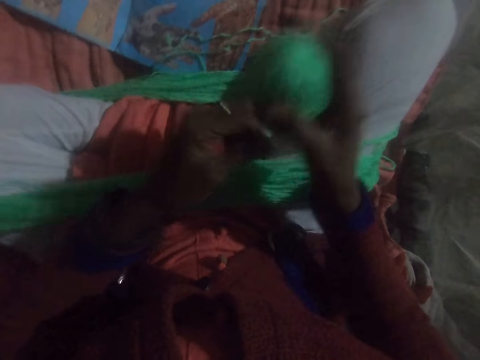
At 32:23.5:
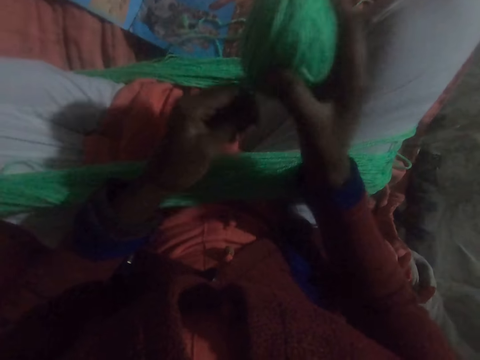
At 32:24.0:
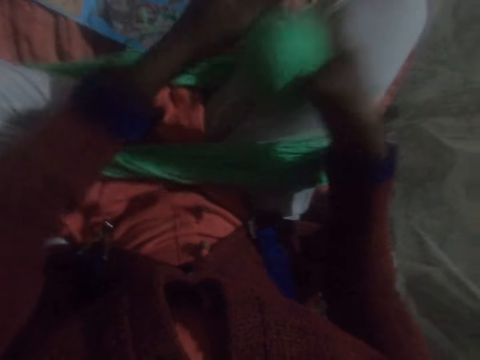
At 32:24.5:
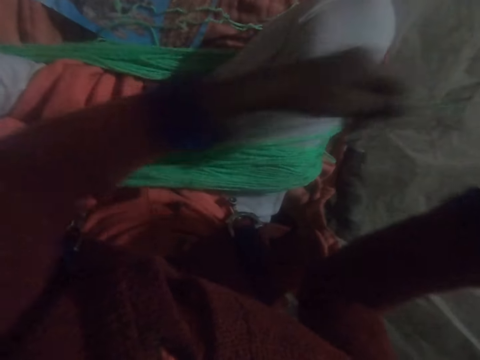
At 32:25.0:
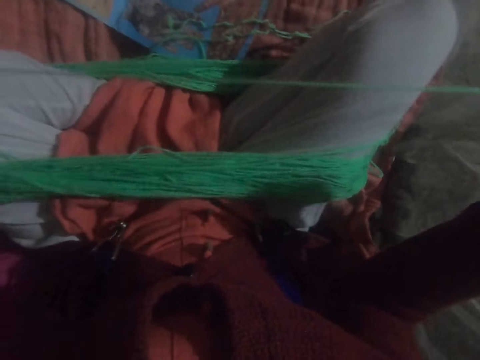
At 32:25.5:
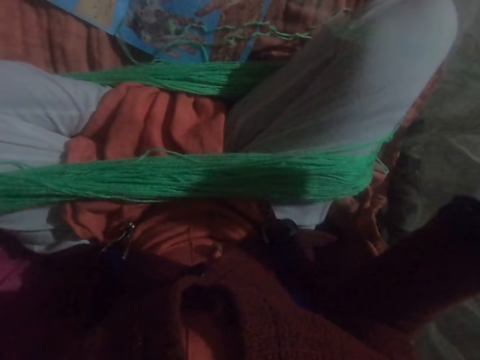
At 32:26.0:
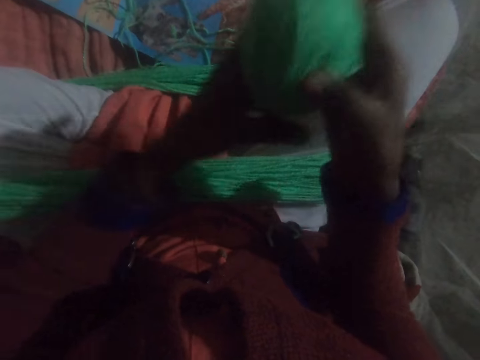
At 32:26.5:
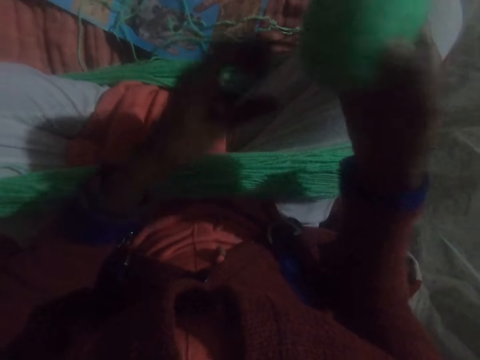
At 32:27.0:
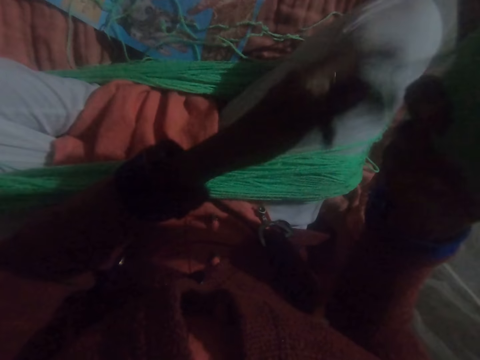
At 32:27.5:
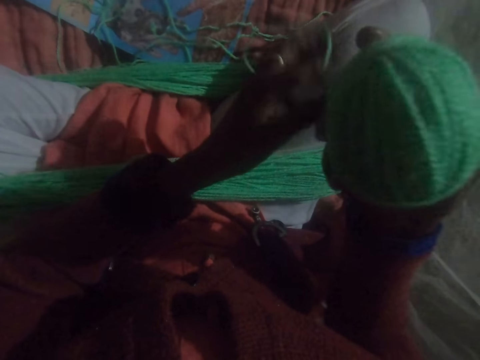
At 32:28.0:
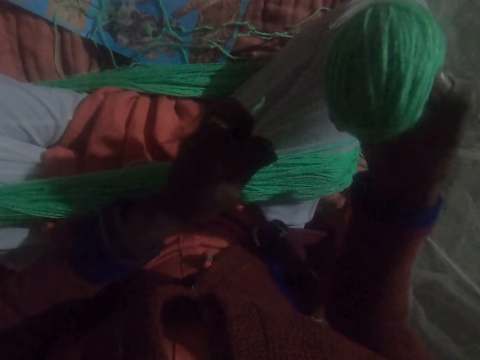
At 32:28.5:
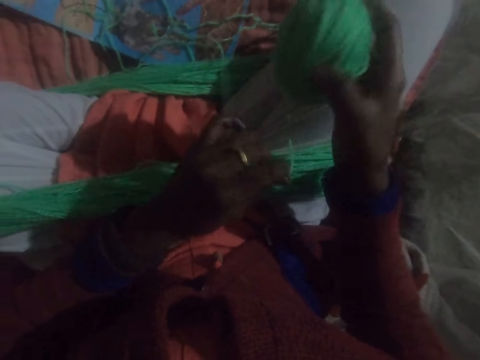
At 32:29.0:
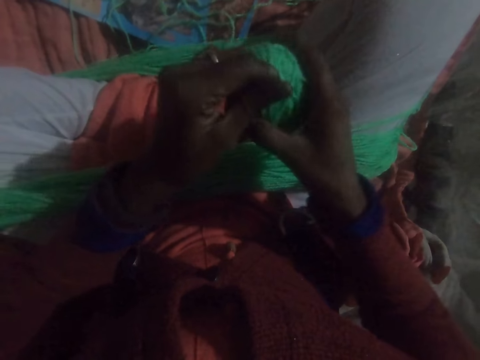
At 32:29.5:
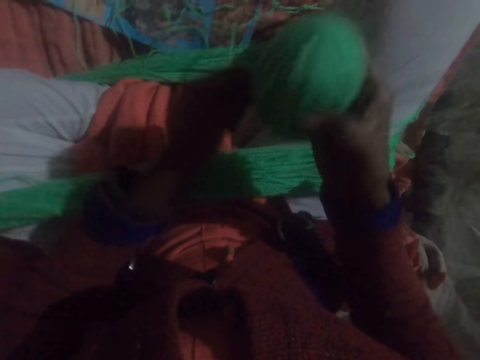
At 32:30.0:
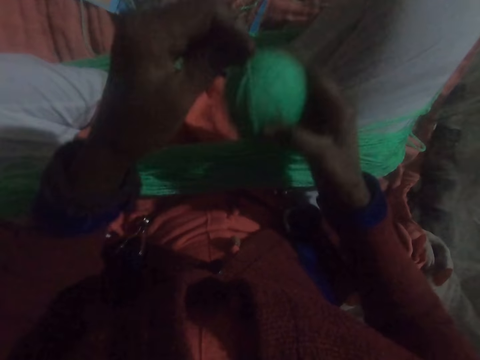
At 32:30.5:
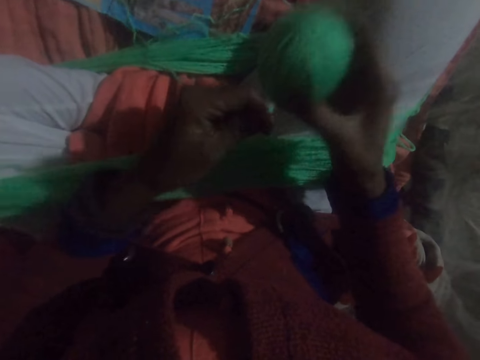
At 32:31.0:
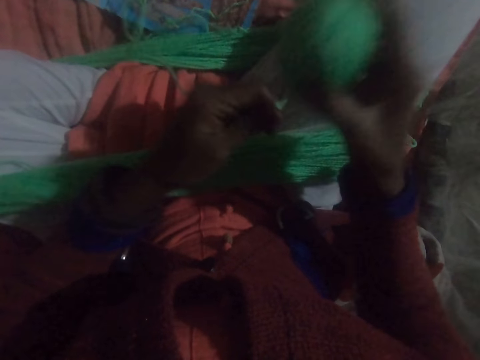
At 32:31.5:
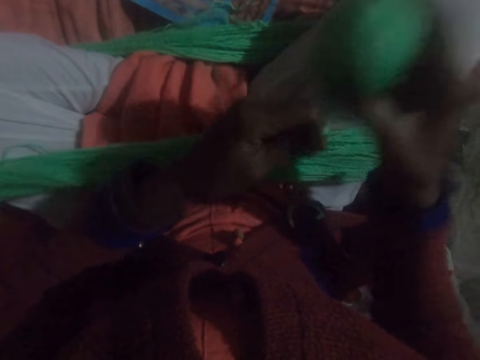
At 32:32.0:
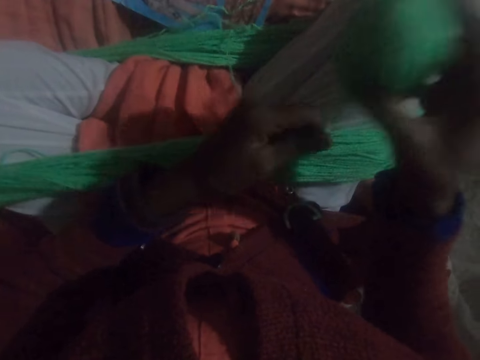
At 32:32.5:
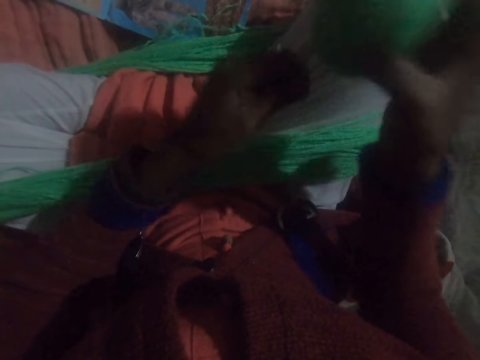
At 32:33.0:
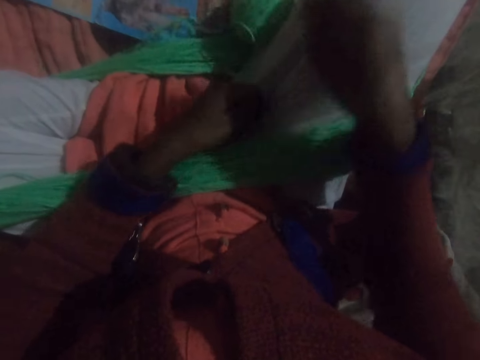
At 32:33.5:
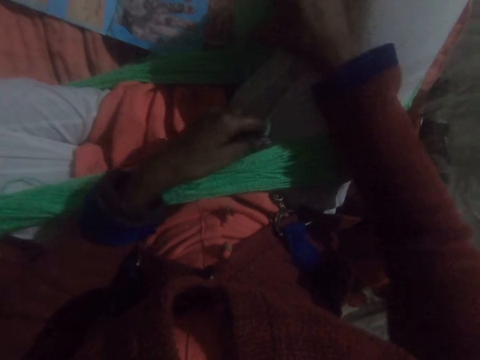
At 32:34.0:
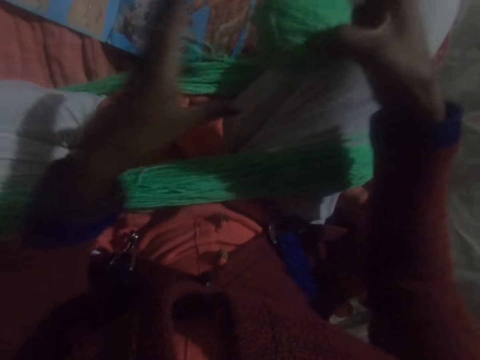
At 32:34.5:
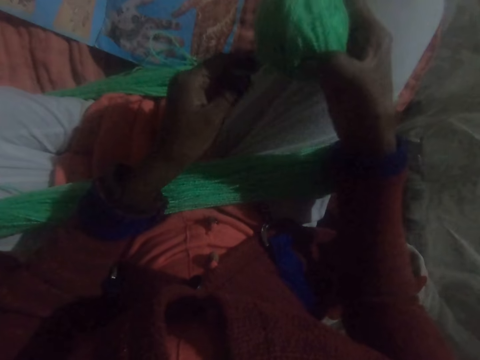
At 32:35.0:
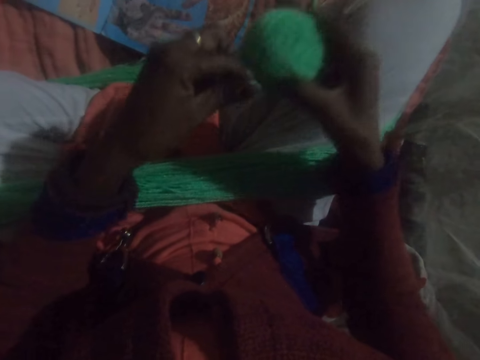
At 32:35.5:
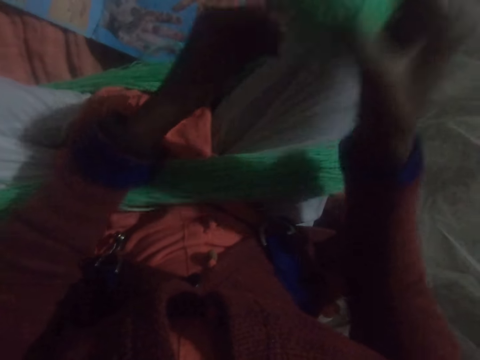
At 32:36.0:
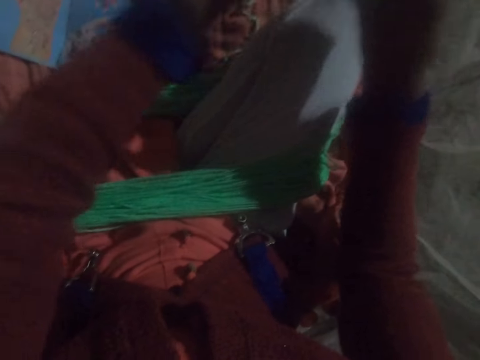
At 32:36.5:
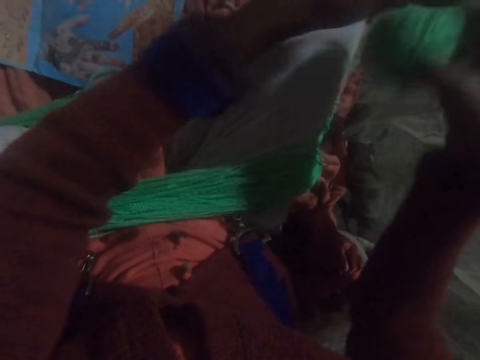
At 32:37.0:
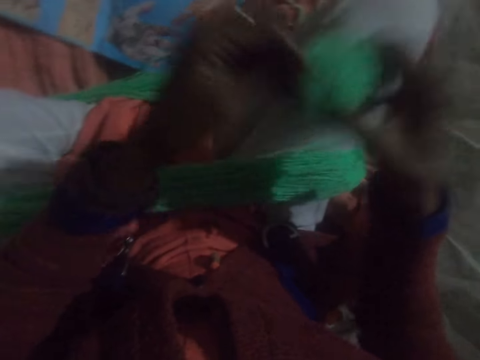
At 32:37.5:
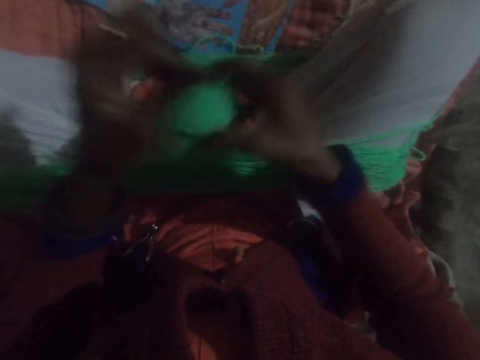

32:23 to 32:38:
The camera wearer adjusts the thread. He runs round the thread to a ball of yarn. He drops the ball of yarn in his hand on the floor. He picks up the ball of yarn from the floor. He winds the yarn from his legs into the ball.

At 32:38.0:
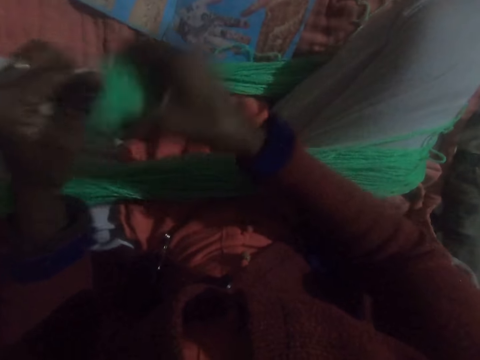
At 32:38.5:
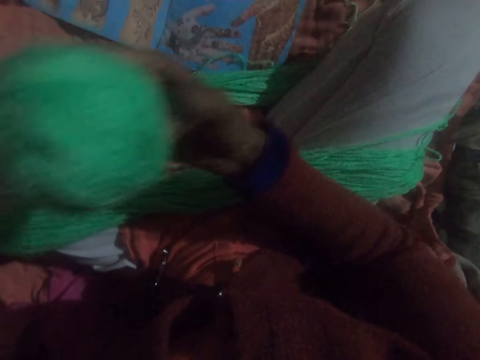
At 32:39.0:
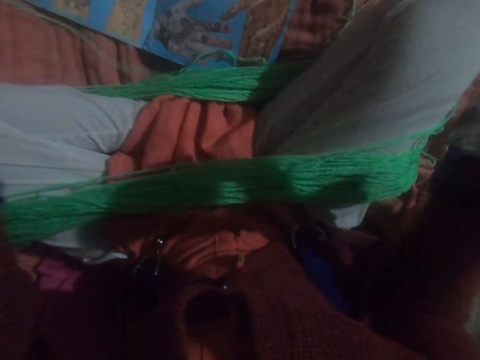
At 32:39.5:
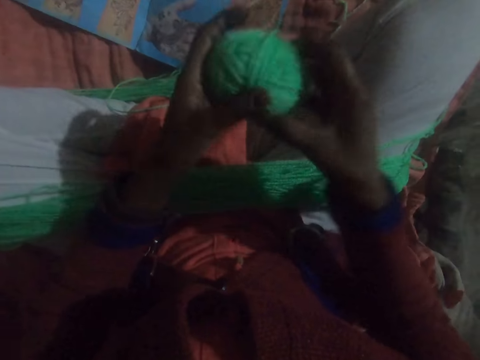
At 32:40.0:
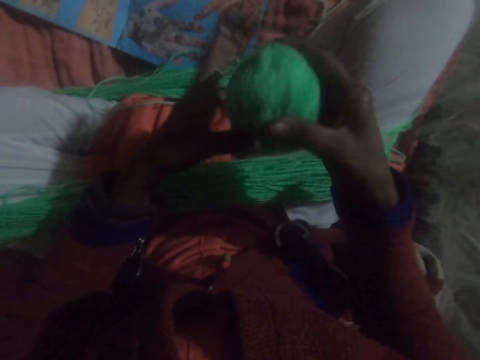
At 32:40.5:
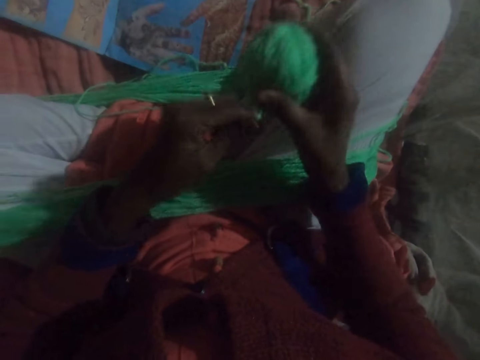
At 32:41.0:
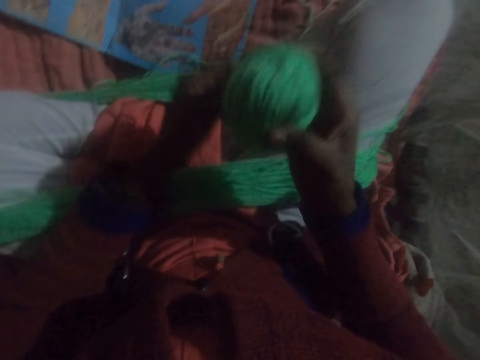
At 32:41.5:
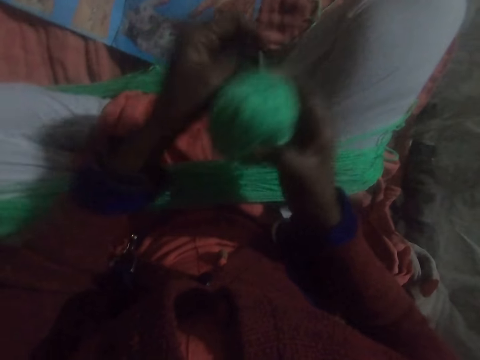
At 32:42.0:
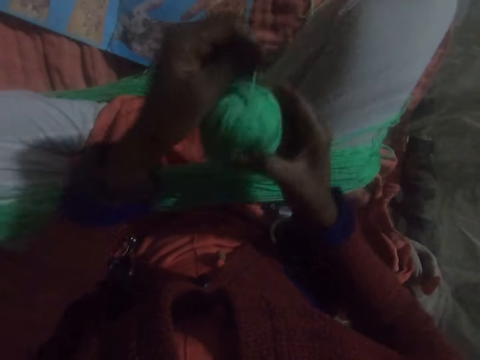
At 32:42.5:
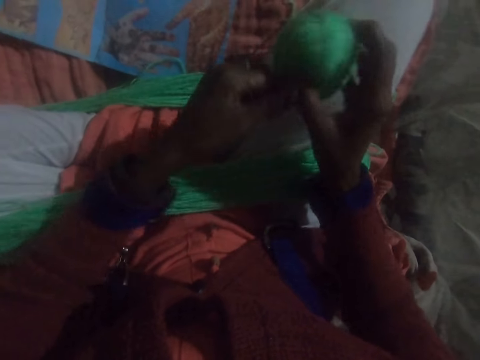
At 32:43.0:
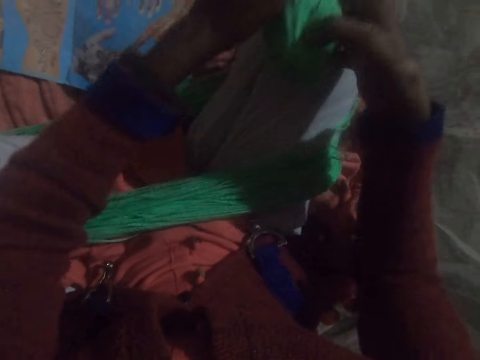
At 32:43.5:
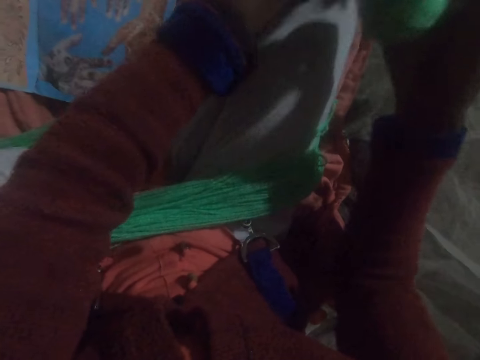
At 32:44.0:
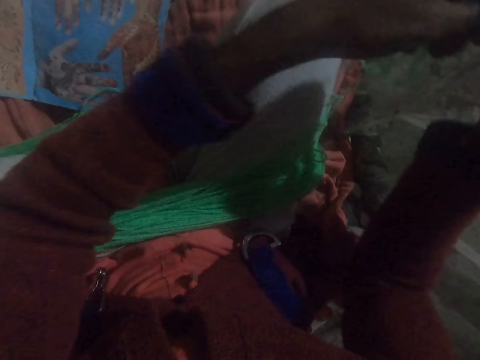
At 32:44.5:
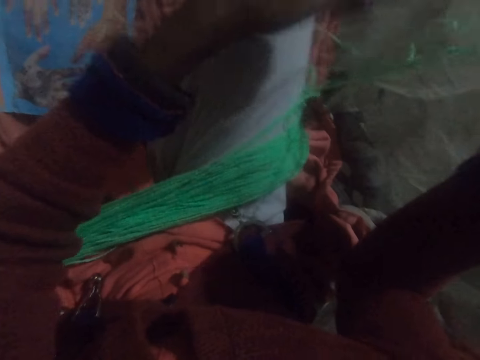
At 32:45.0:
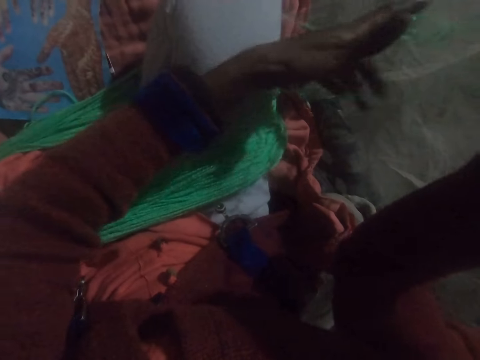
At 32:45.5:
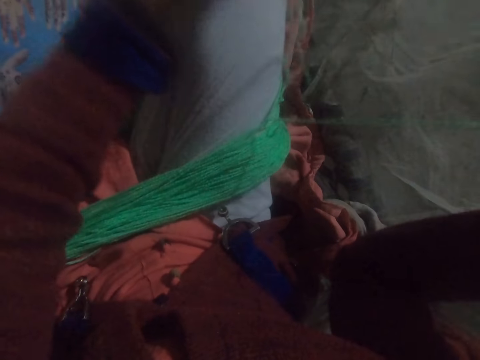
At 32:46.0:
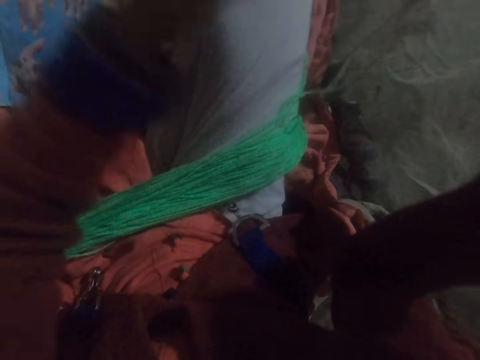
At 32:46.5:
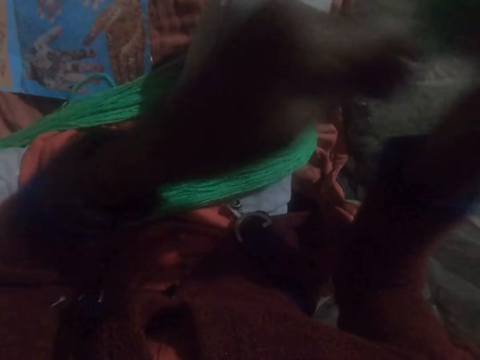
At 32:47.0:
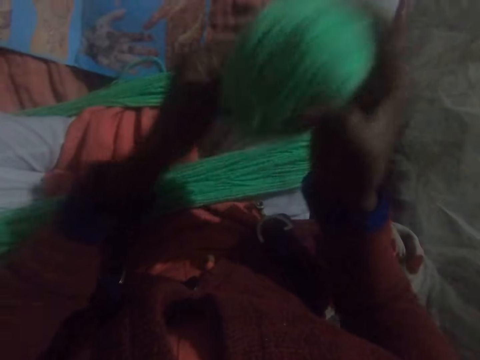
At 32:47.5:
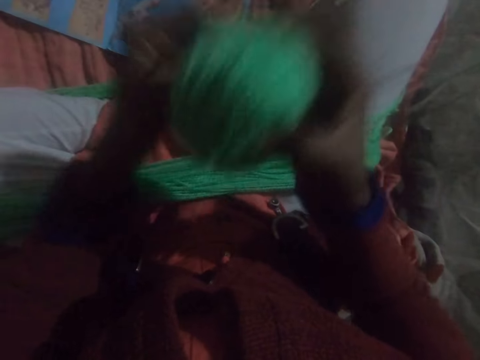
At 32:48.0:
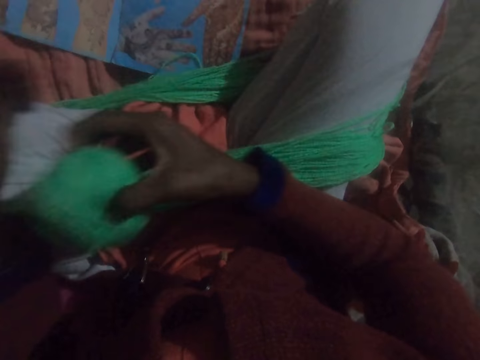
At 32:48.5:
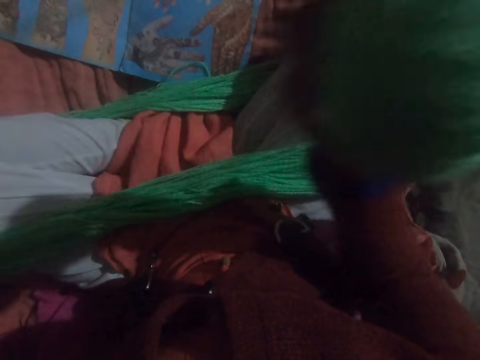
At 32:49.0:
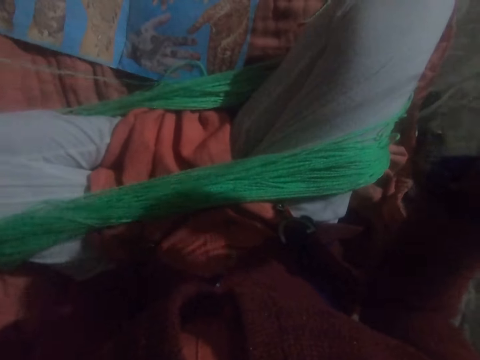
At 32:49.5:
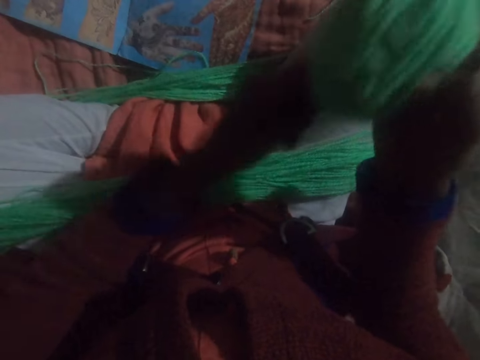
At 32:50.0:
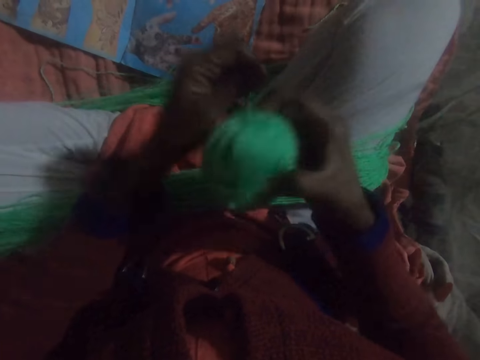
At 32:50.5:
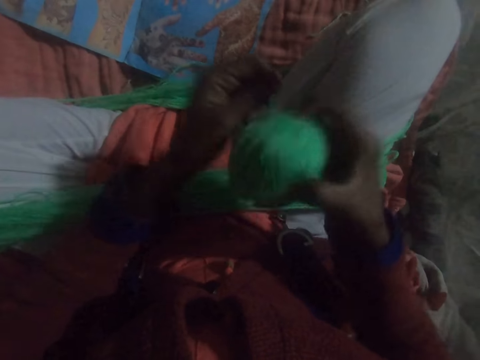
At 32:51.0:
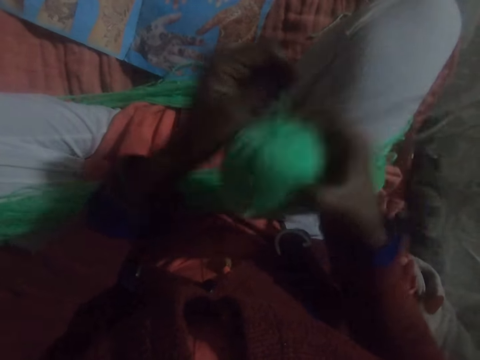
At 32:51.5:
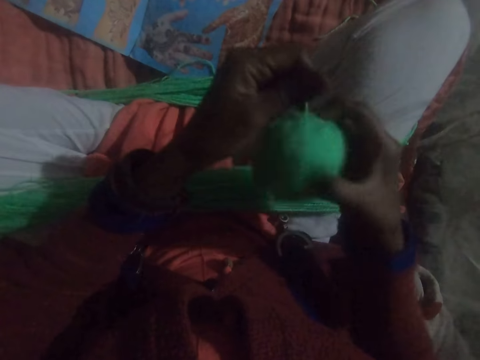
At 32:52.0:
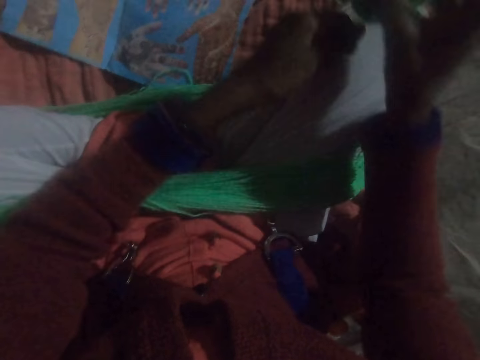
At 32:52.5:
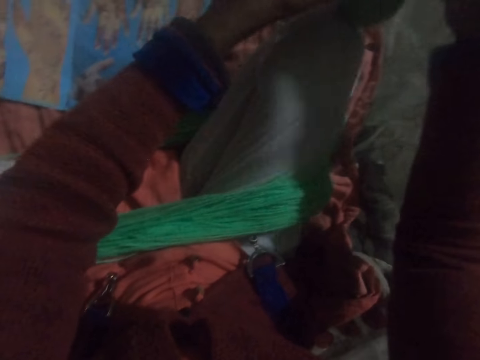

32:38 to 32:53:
The camera wearer adjusts the thread. They run round the thread to a ball of yarn. They adjust the thread. They run round the thread to the ball of yarn. They adjust the thread. They run round the thread to the ball of yarn.
